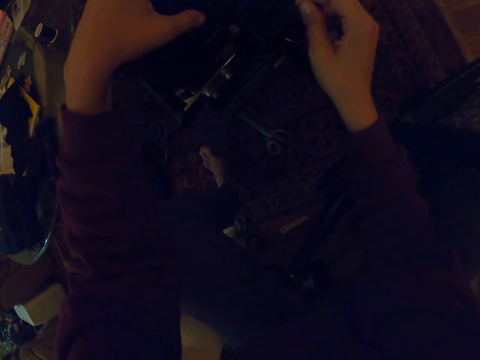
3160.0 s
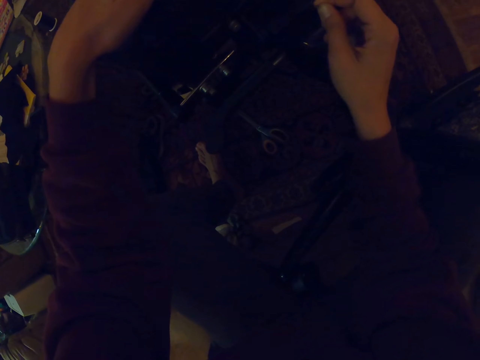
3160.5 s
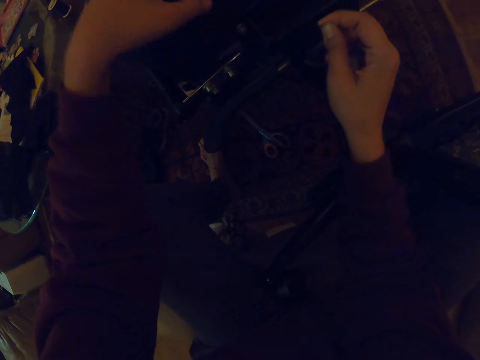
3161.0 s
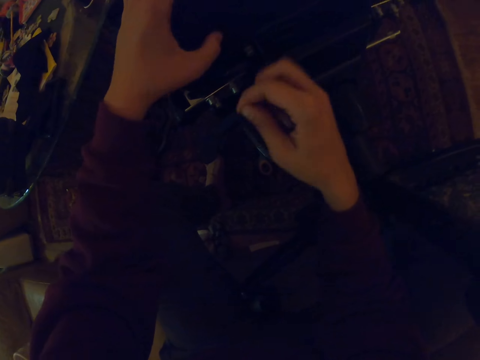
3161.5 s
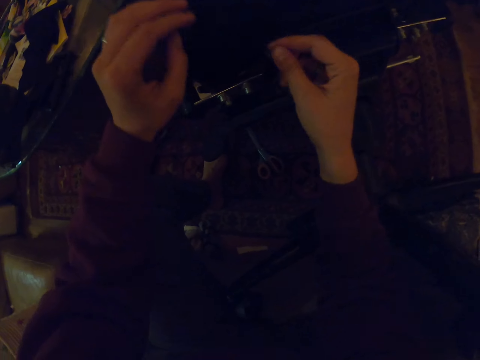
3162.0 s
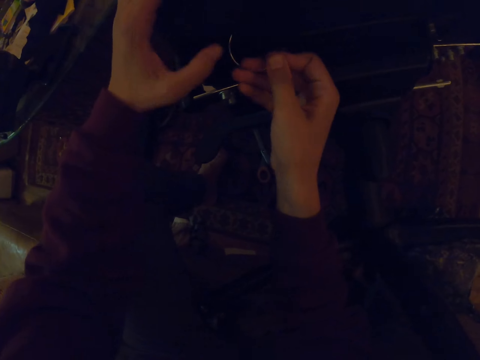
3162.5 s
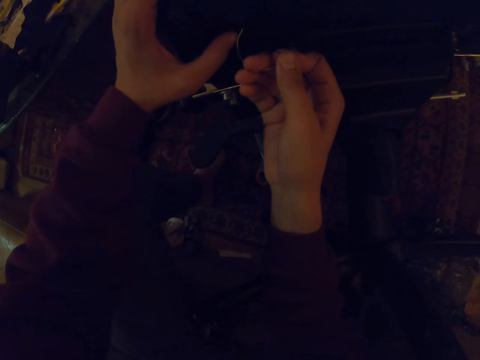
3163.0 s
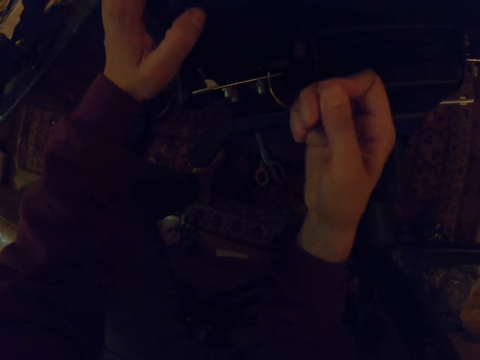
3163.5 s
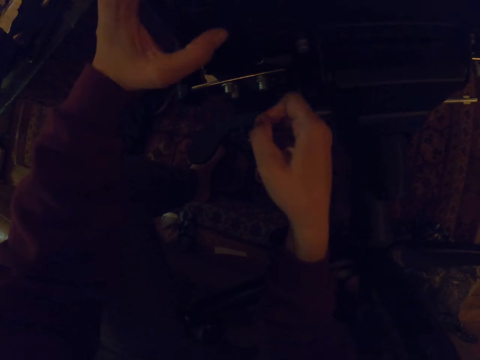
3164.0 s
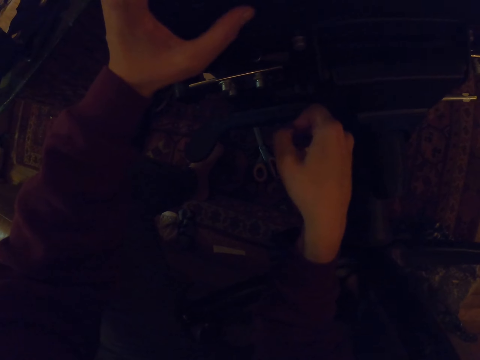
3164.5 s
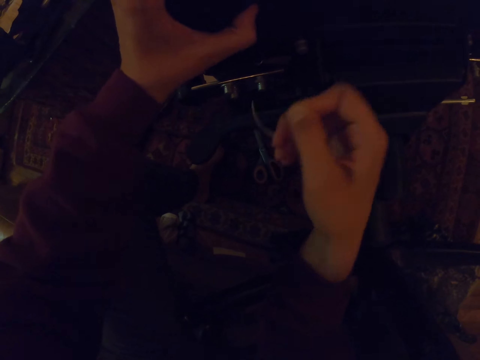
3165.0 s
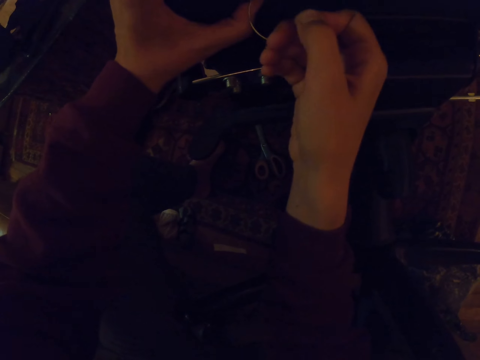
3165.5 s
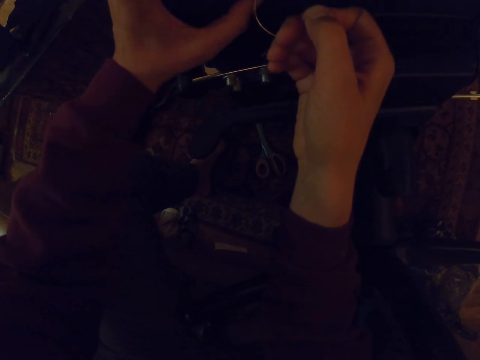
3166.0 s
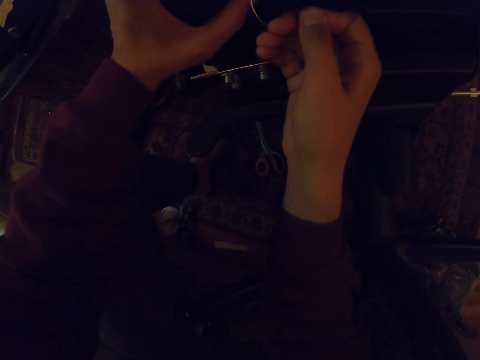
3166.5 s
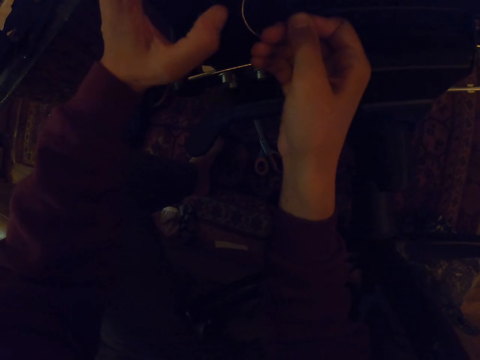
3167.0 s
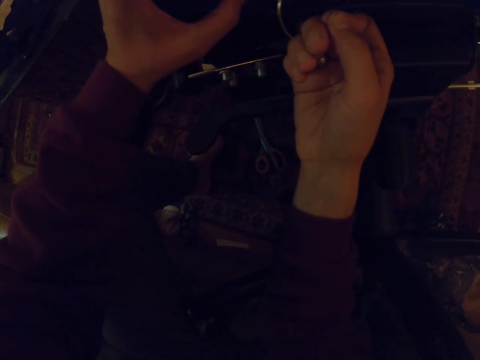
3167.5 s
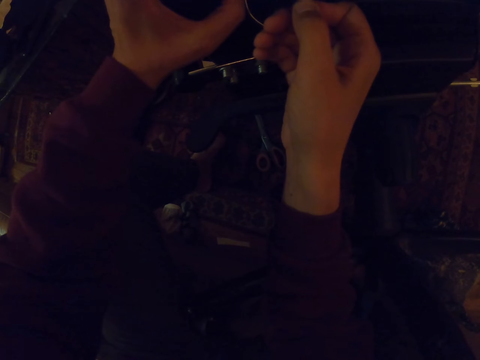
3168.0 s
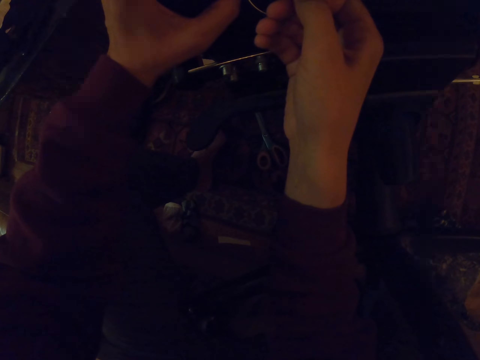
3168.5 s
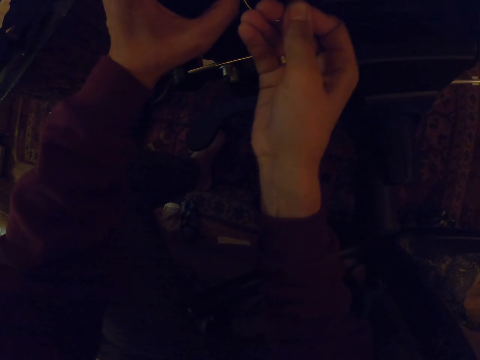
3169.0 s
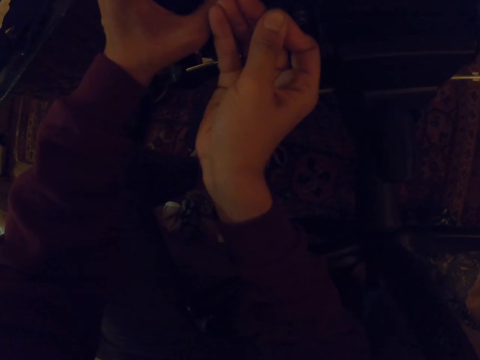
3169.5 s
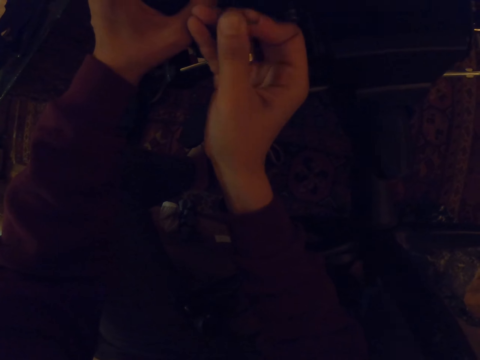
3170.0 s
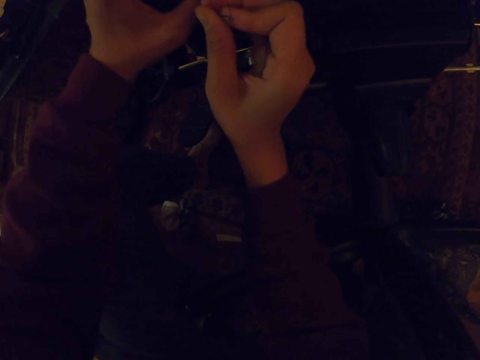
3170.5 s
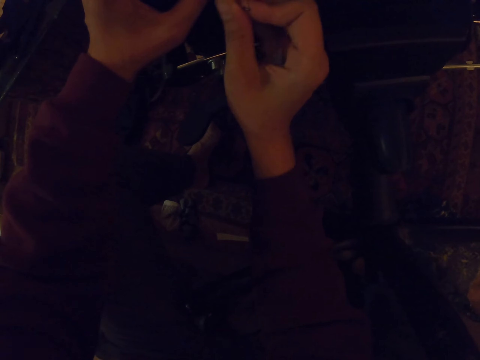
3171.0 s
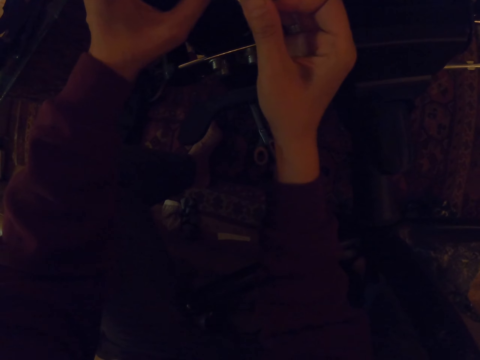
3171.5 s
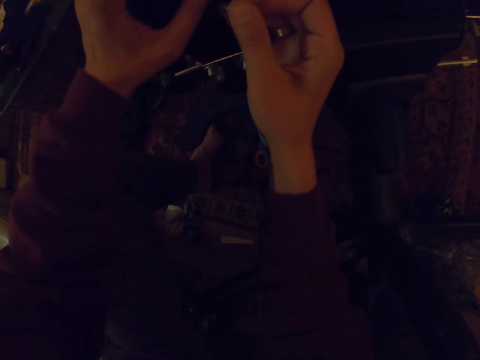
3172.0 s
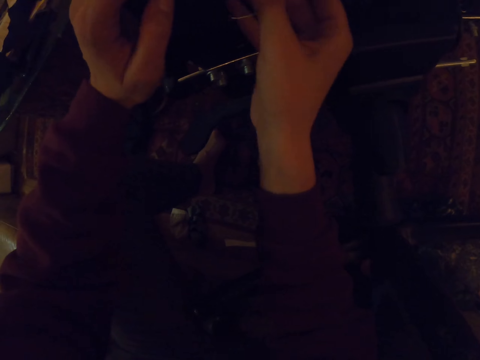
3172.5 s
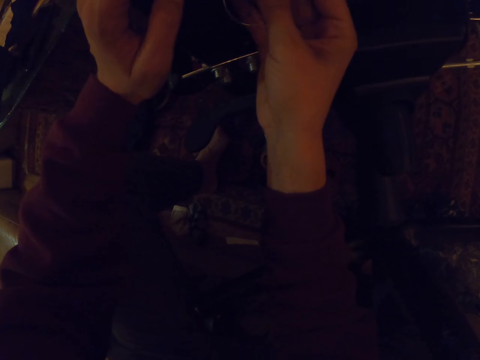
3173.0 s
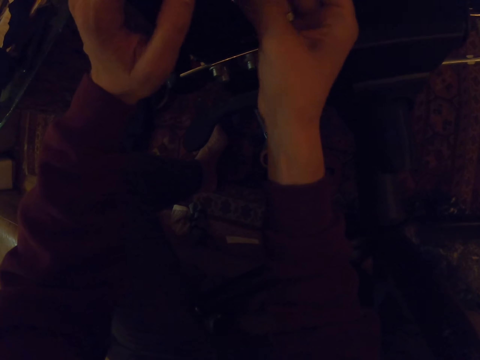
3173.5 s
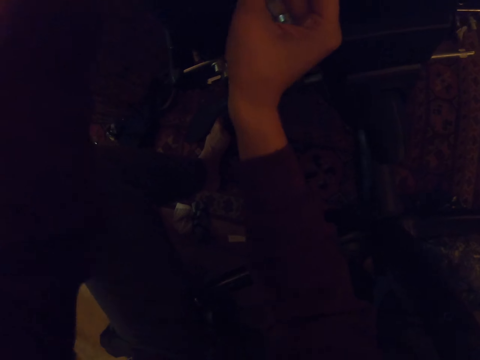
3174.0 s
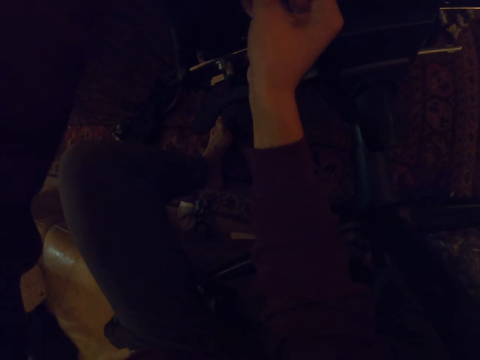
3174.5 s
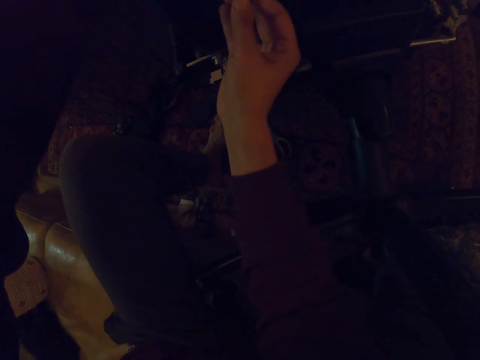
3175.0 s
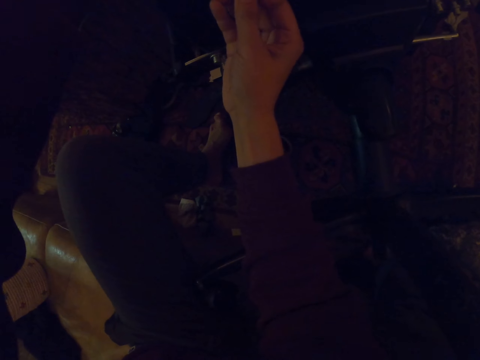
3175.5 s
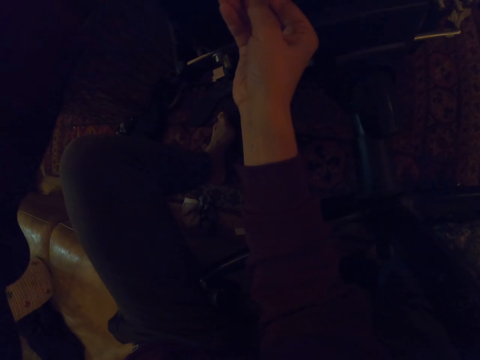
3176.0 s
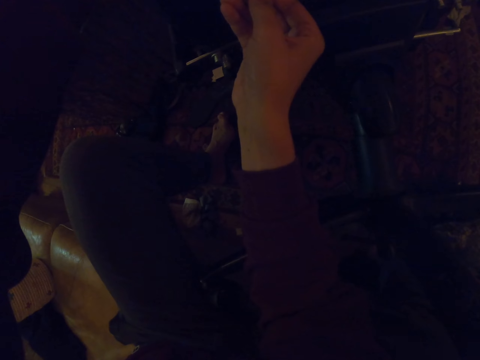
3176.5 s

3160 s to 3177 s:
The camera wearer shakes the hook with the right hand. They look at the chair. They hold the hook with the right hand. They sew the piece of cloth on the chair. They insert the hook on the chair with the right hand.

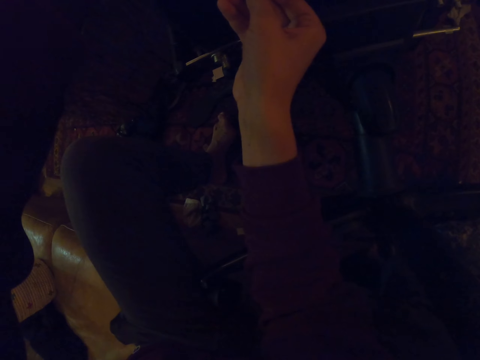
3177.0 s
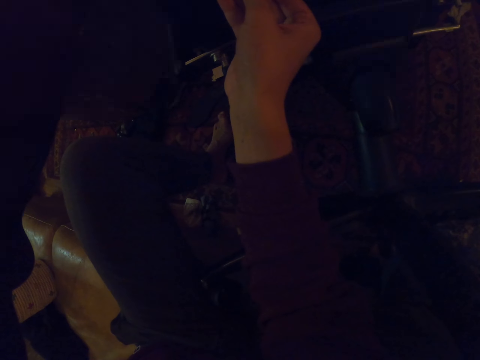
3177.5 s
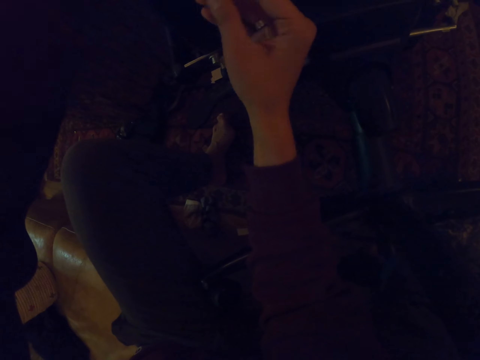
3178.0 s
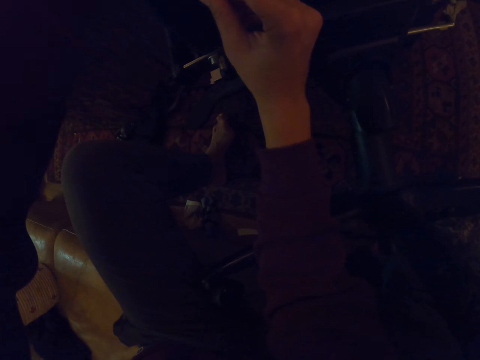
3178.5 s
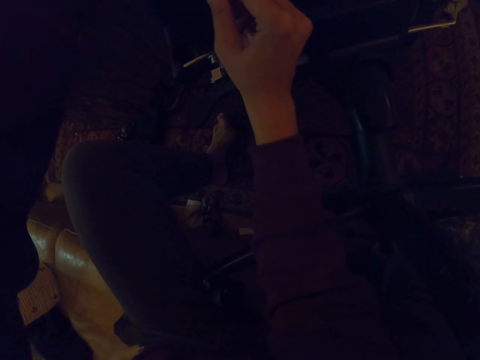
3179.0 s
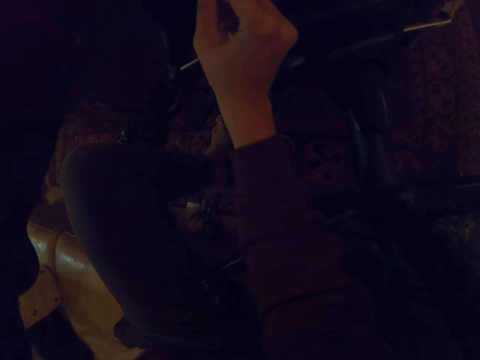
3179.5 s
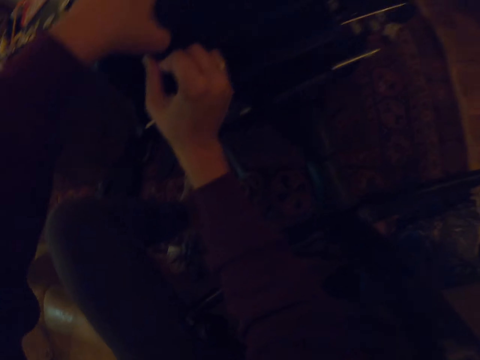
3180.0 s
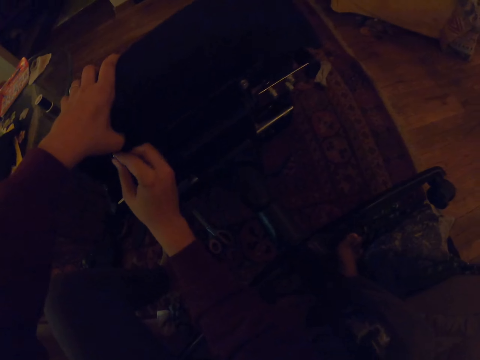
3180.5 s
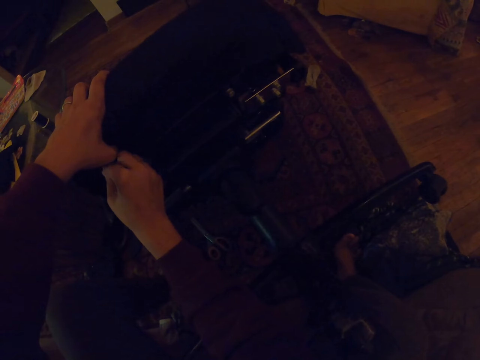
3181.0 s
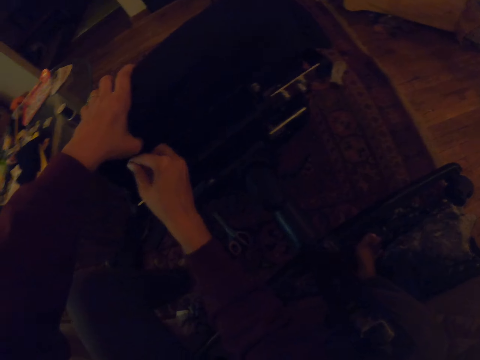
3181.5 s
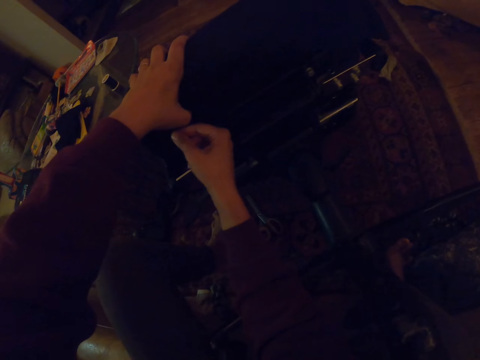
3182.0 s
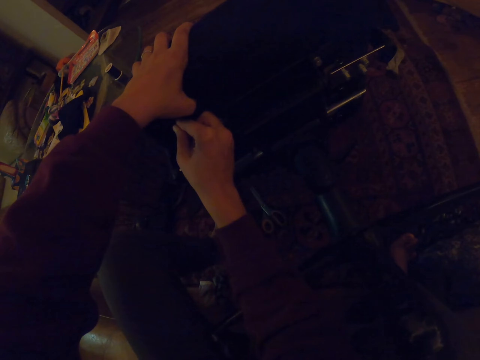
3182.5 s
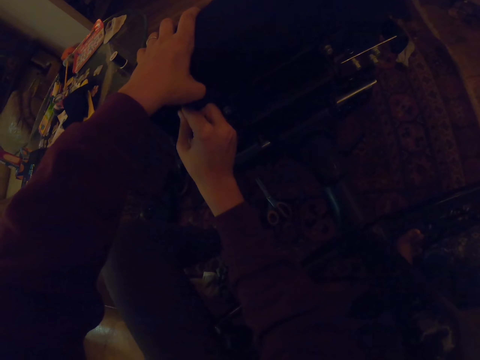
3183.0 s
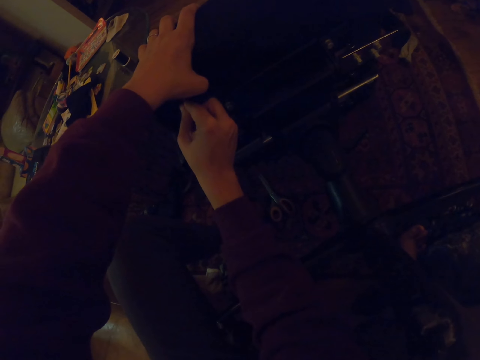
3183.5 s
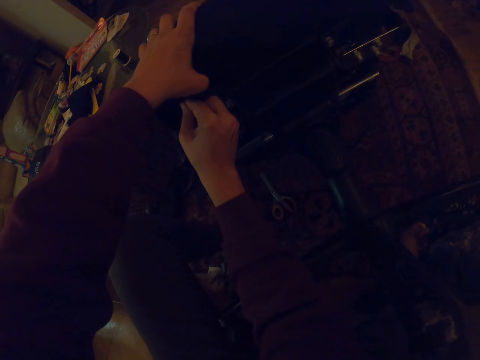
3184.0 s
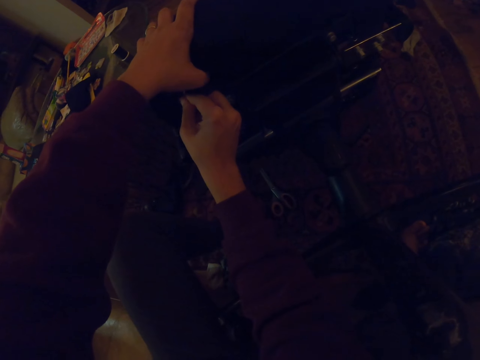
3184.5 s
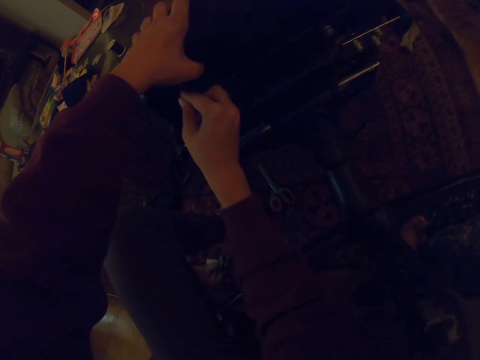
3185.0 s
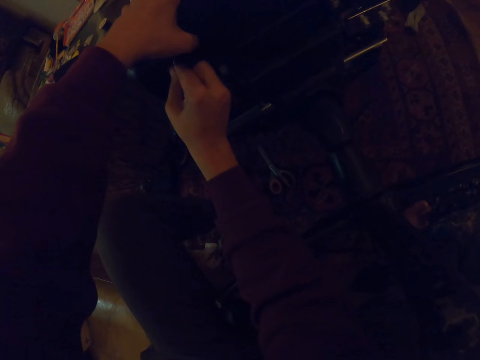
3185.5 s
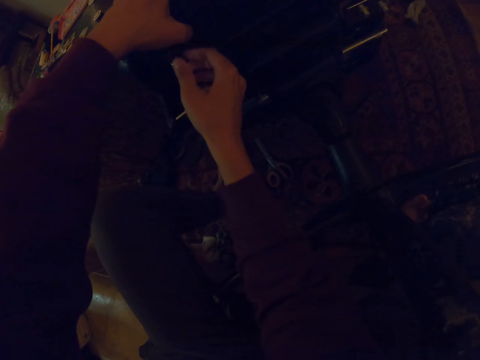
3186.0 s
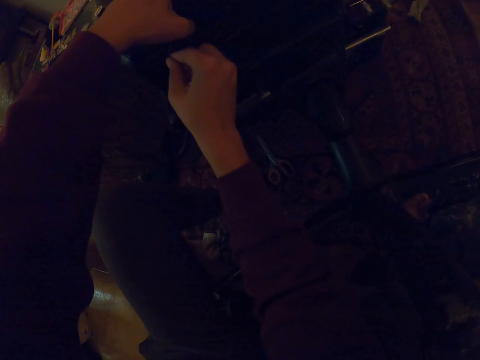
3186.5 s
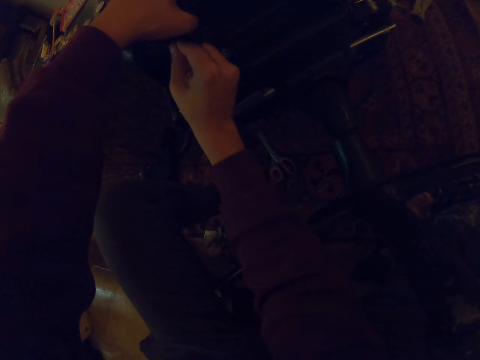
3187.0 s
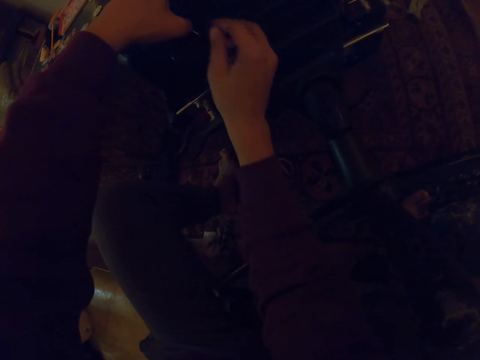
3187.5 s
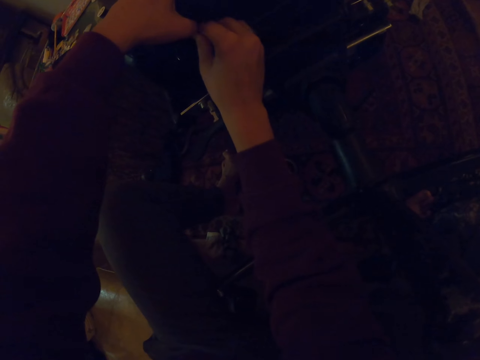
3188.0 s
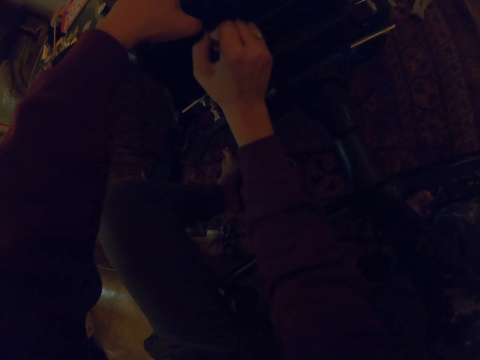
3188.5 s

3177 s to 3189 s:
The camera wearer holds the chair with the left hand. They insert the hook on the chair with the right hand.
